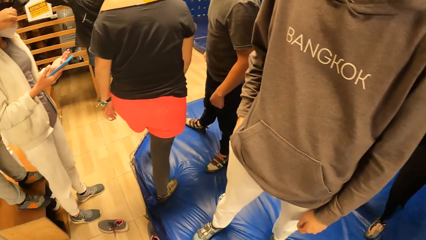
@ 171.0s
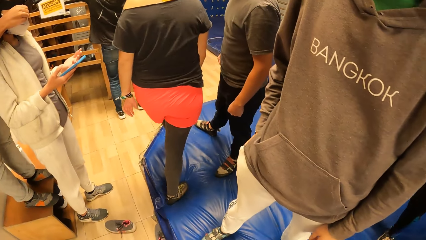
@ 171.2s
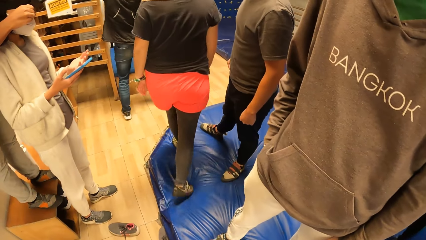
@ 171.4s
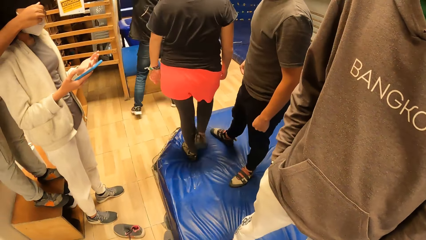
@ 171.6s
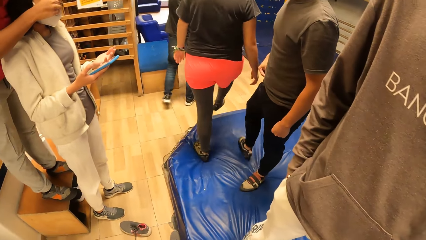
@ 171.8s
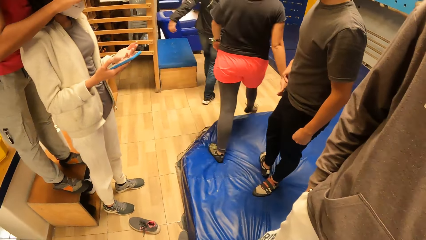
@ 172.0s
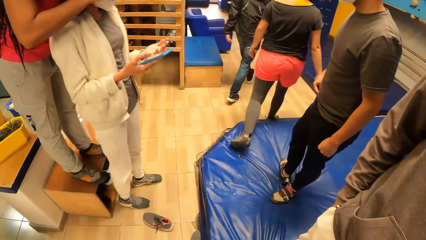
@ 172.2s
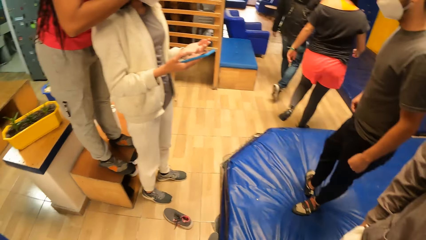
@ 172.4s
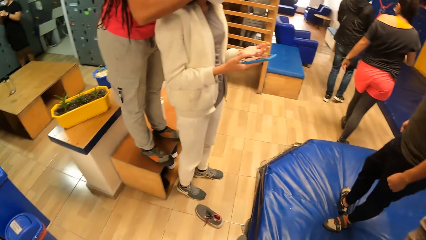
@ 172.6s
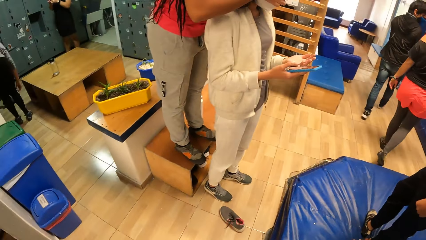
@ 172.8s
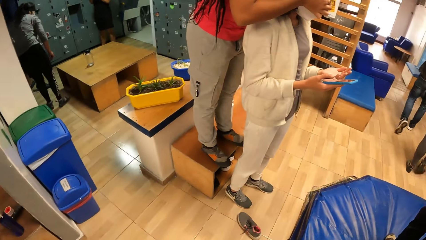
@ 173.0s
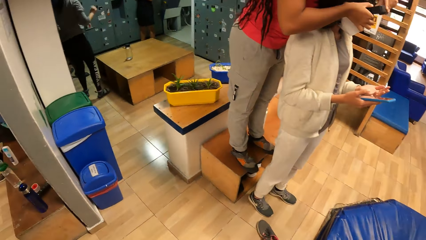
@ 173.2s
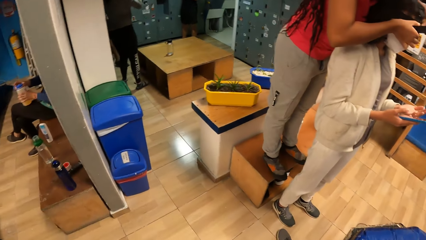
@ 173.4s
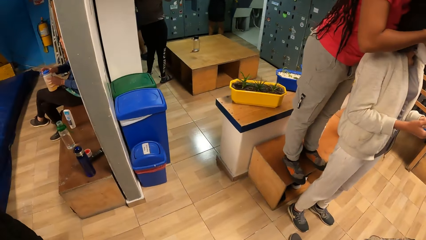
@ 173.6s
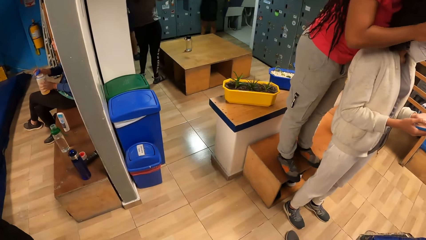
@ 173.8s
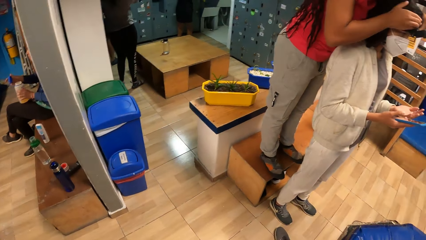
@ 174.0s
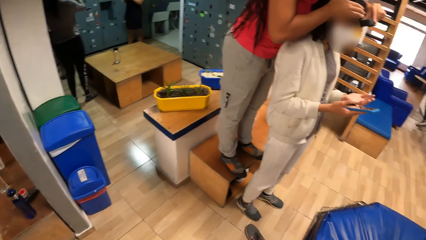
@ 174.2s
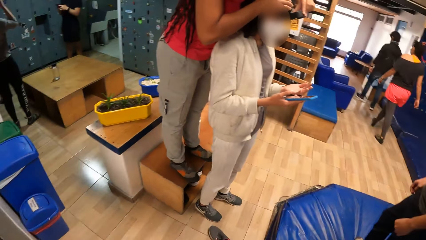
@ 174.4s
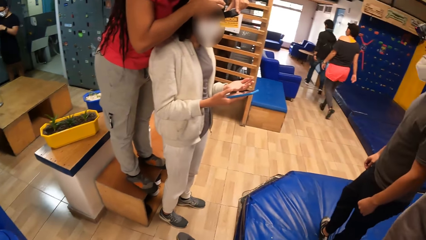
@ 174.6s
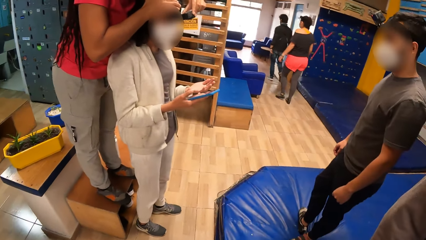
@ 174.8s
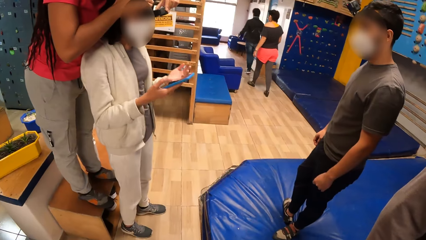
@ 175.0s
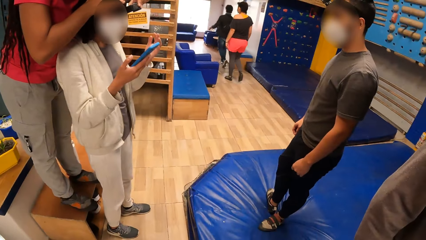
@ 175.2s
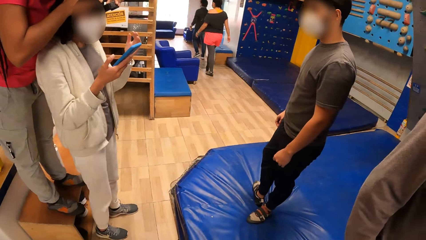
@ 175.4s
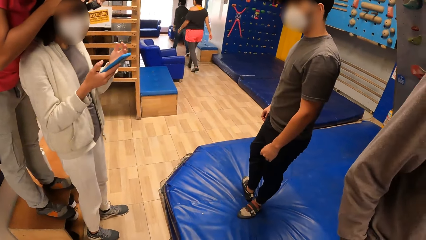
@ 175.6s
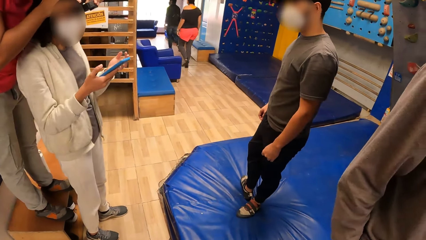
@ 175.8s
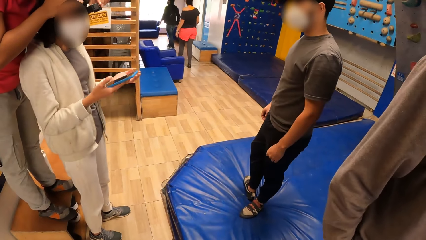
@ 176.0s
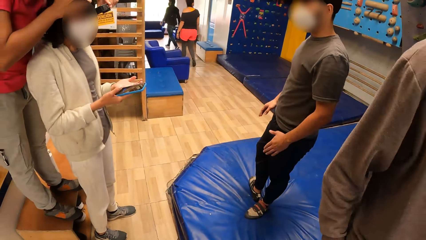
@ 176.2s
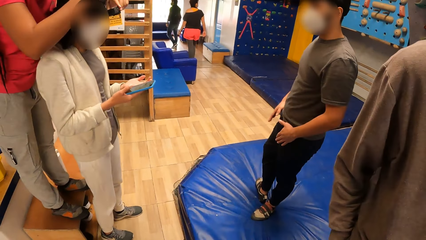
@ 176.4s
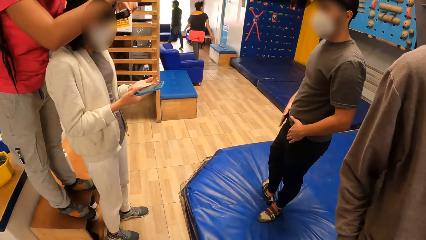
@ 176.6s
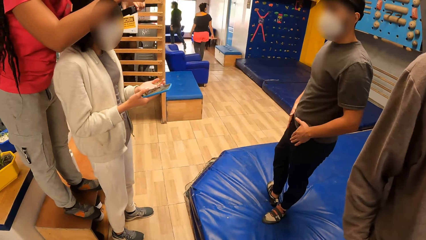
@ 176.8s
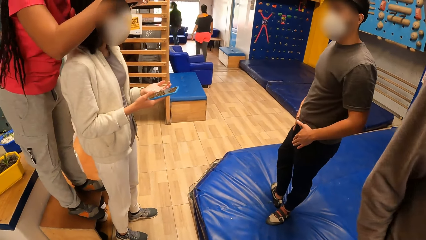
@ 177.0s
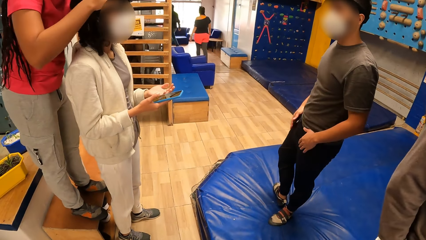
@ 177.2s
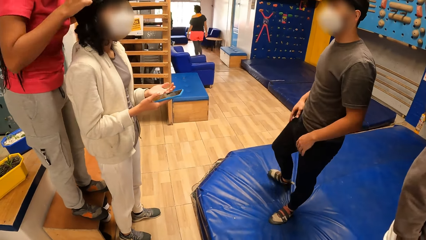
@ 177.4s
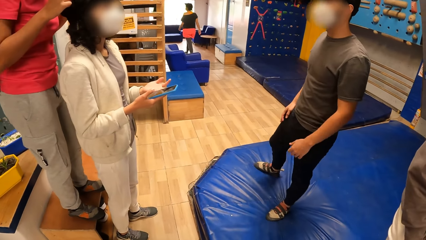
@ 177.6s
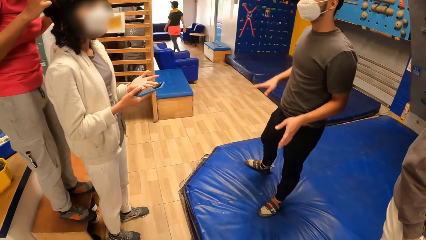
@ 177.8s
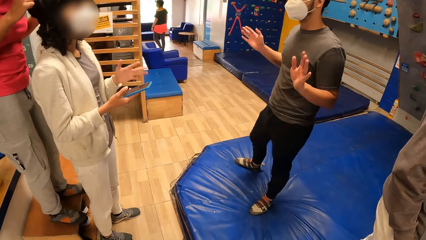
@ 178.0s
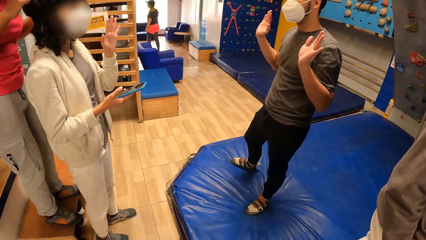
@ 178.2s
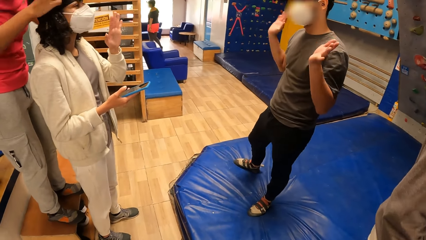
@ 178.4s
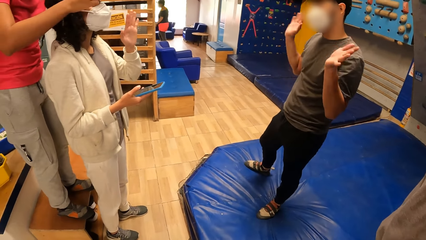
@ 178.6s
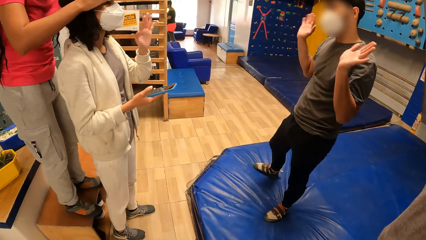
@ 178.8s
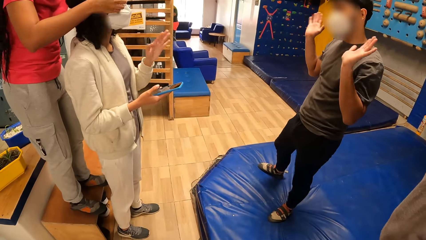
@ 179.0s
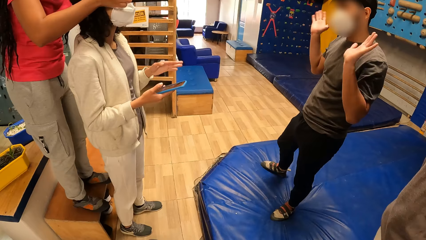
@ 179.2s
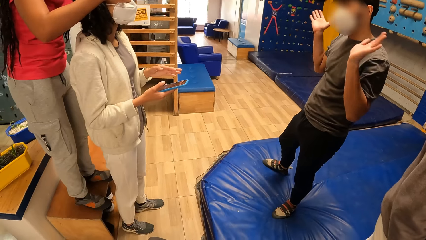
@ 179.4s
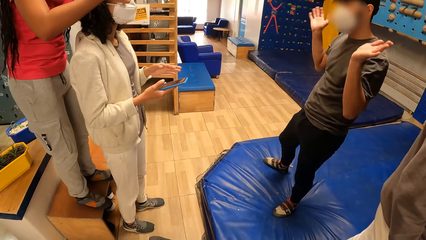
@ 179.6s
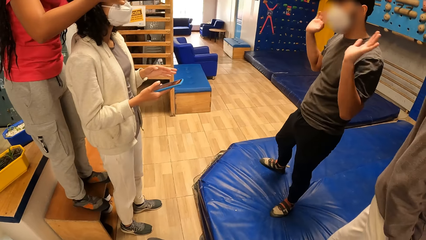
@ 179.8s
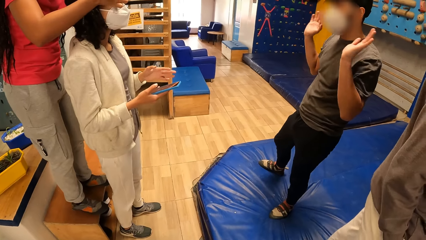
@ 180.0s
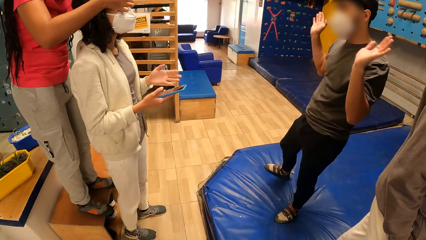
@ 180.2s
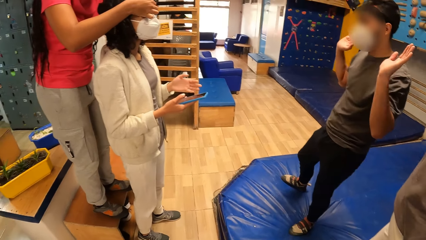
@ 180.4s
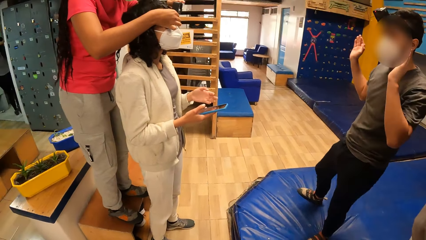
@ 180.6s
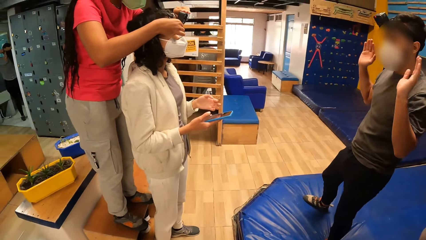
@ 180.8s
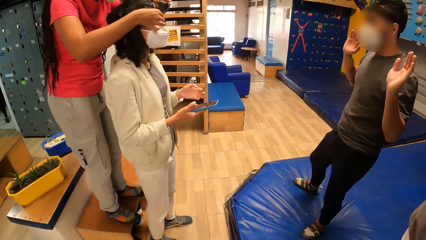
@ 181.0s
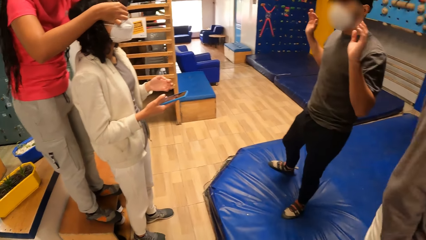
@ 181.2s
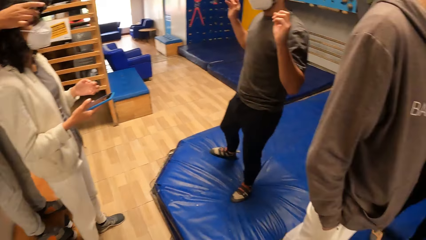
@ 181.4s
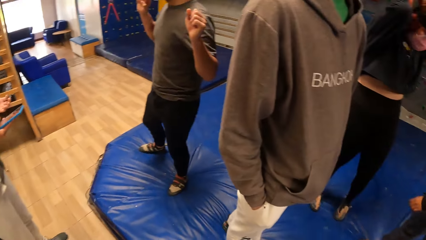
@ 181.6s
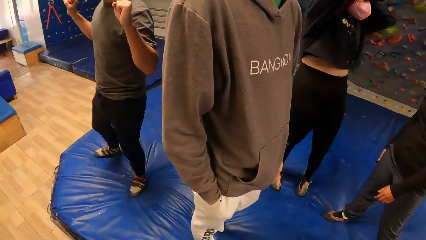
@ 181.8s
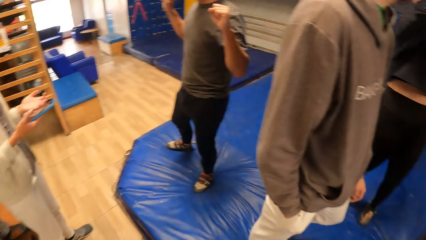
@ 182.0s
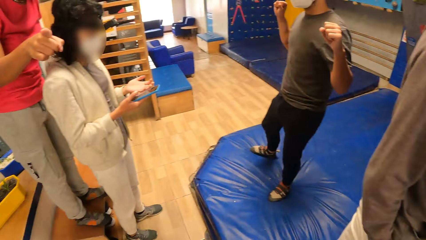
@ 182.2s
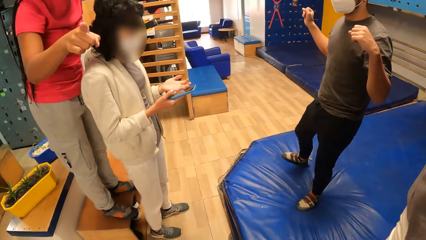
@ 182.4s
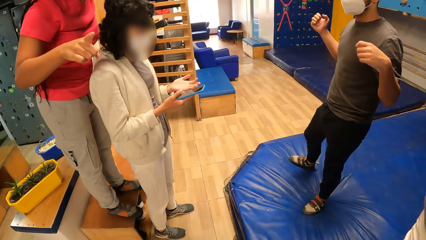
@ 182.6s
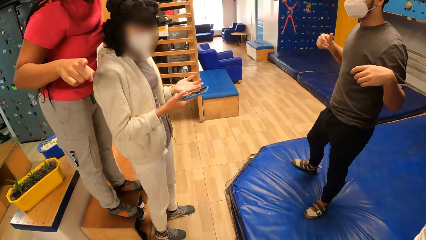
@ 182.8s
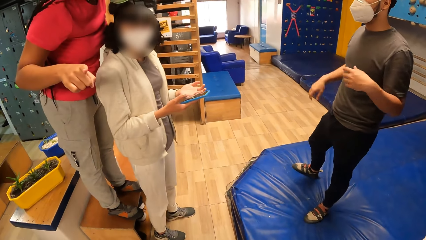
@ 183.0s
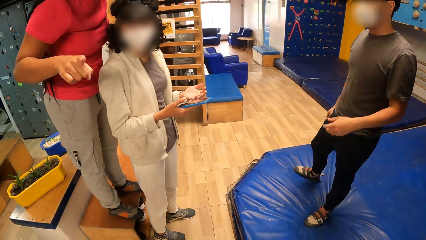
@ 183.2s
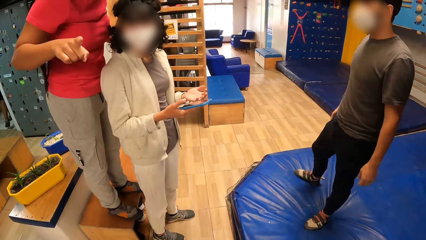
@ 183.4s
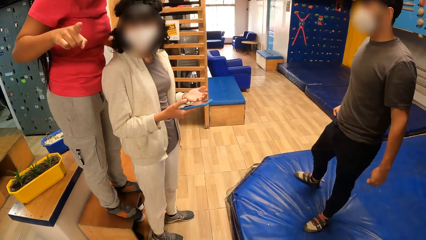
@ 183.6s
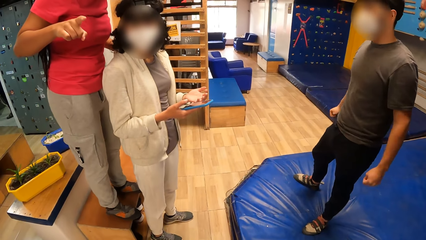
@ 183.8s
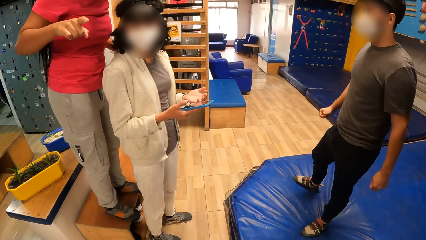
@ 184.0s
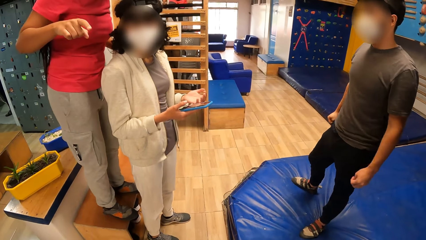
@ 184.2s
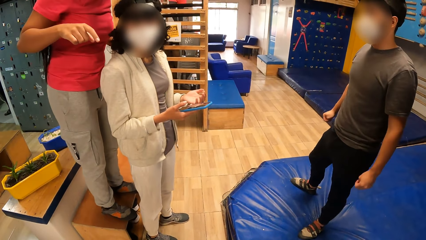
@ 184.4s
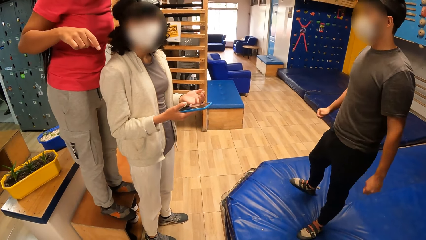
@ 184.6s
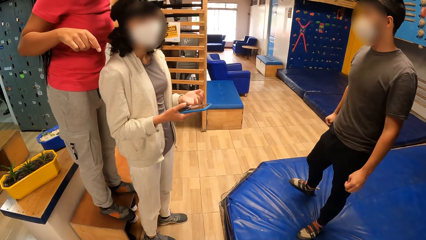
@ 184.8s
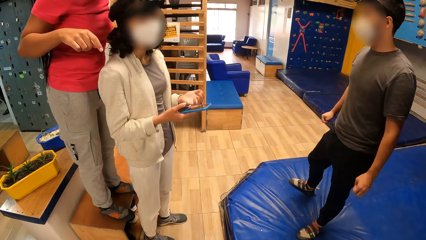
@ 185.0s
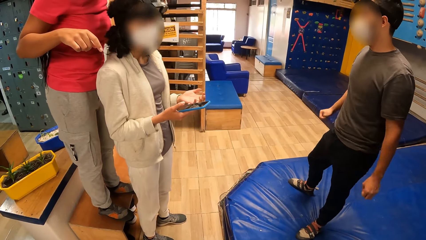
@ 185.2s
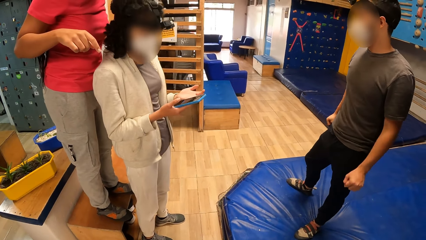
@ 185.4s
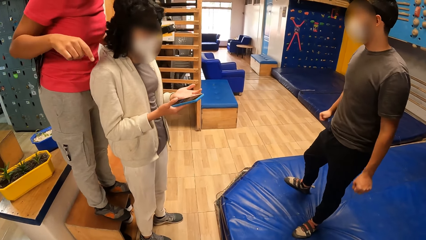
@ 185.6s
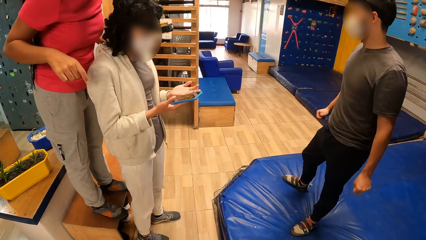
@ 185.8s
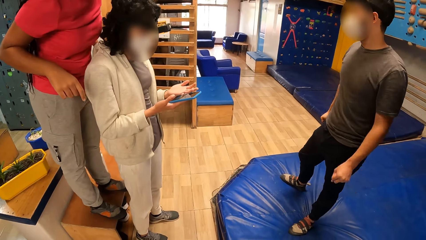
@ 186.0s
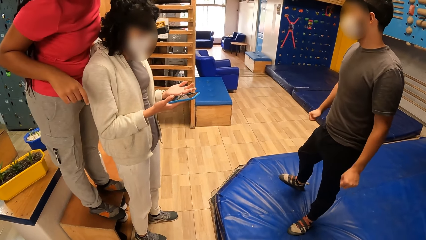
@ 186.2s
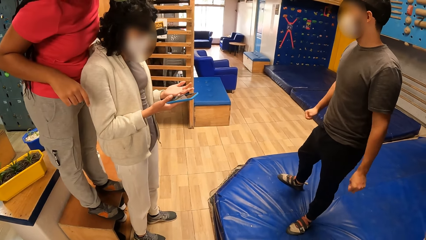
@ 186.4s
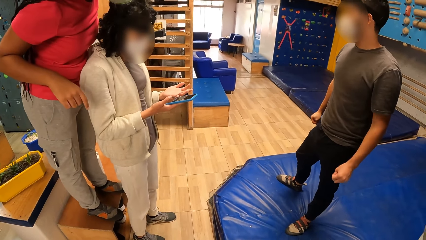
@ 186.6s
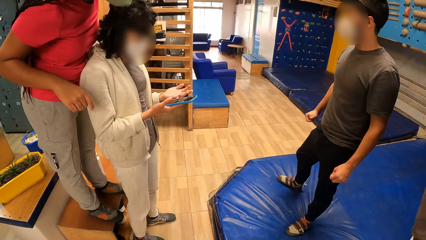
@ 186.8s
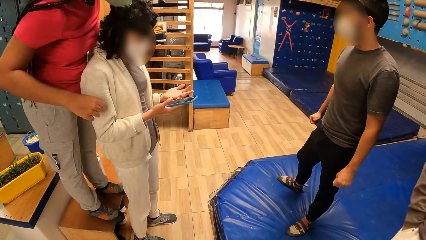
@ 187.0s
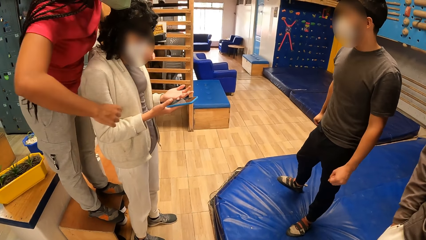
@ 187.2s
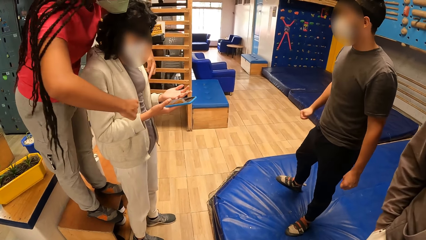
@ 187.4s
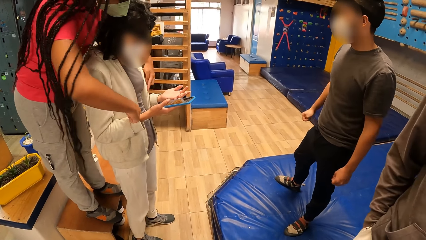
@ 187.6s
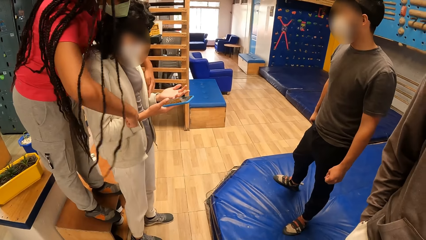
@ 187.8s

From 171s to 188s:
A person stands on a bench. Another person waves hands. The camera wearer looks around.
